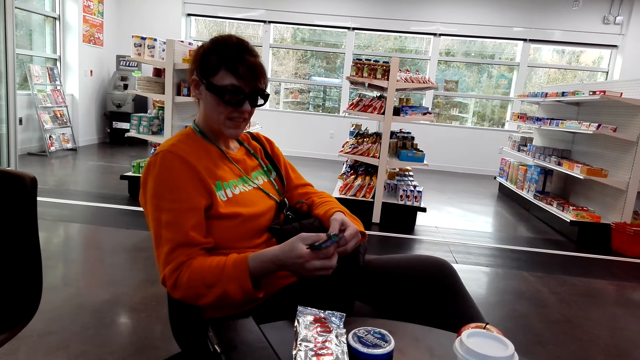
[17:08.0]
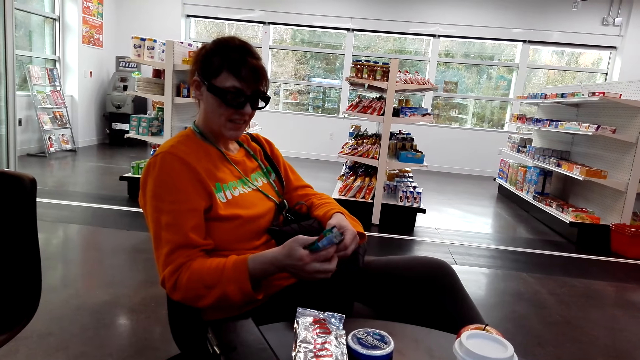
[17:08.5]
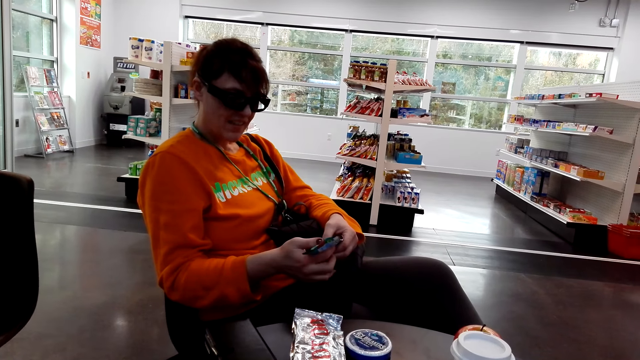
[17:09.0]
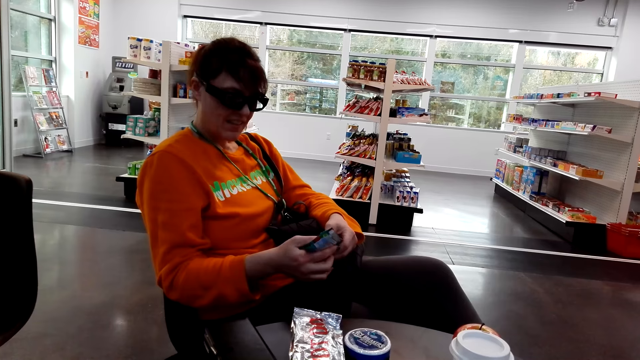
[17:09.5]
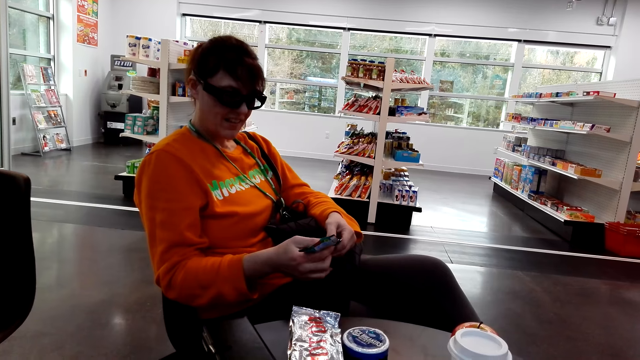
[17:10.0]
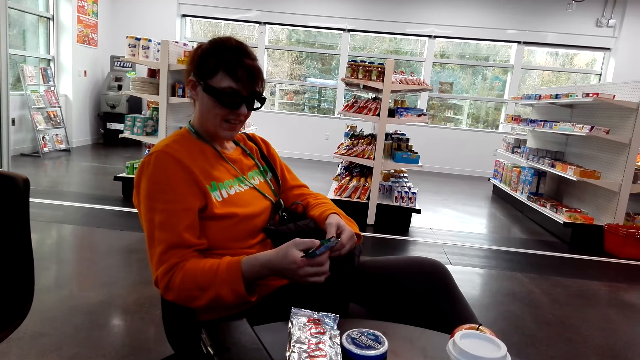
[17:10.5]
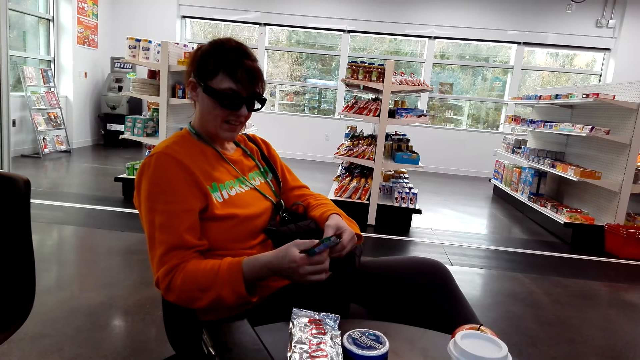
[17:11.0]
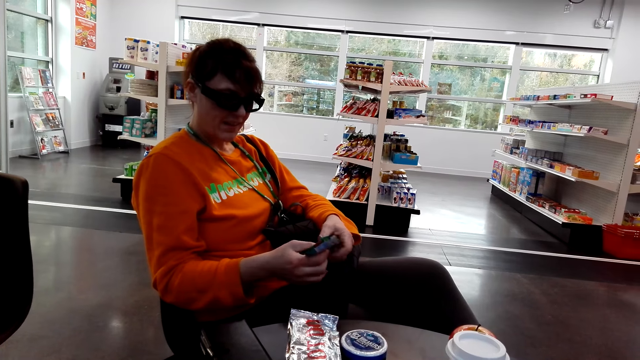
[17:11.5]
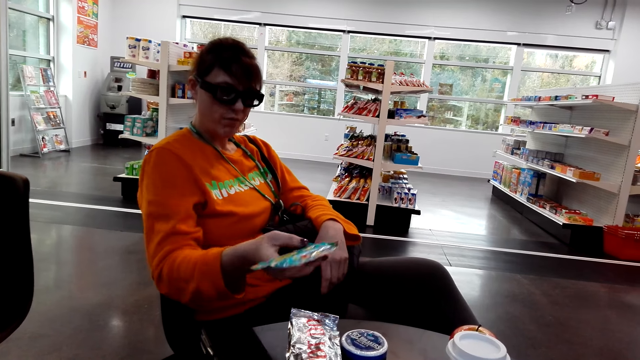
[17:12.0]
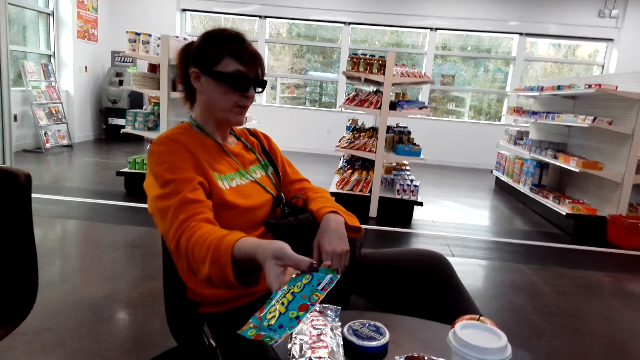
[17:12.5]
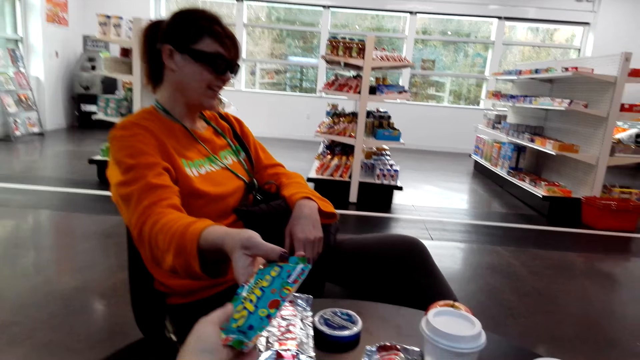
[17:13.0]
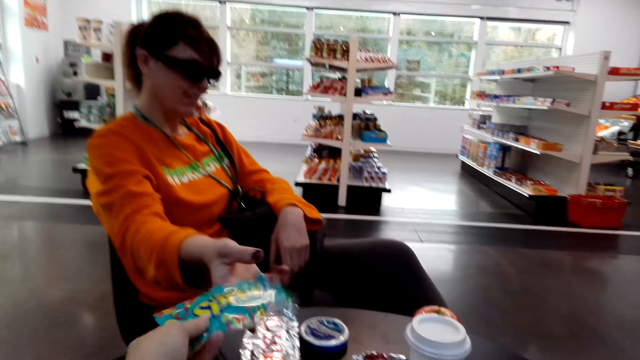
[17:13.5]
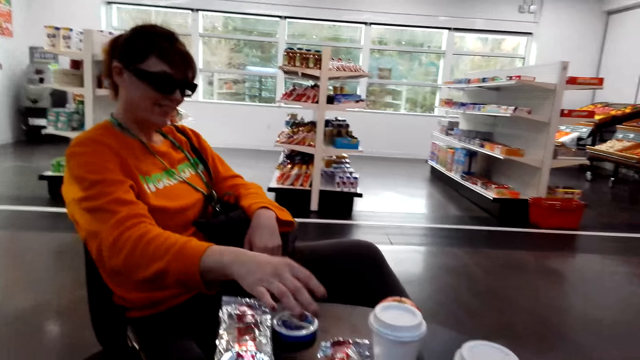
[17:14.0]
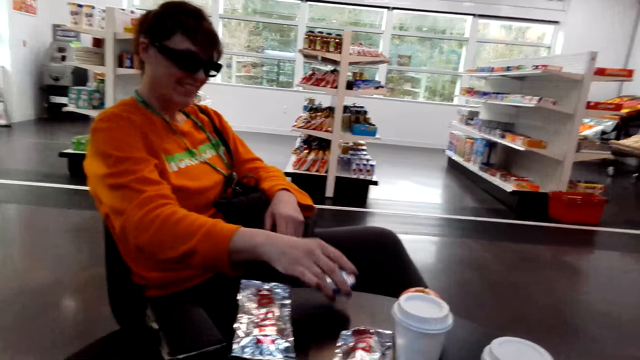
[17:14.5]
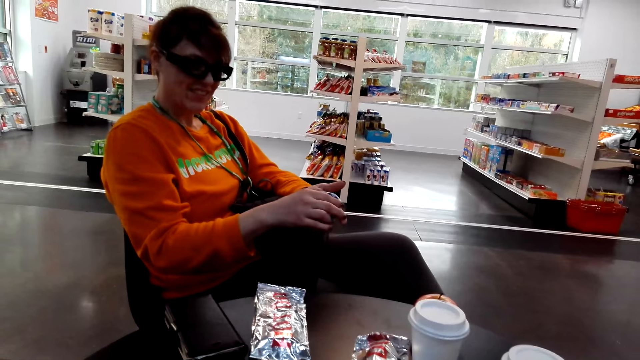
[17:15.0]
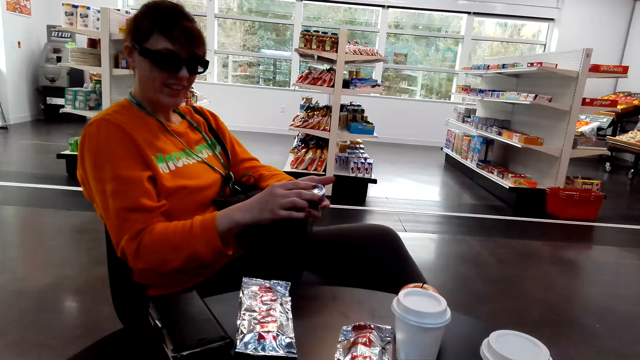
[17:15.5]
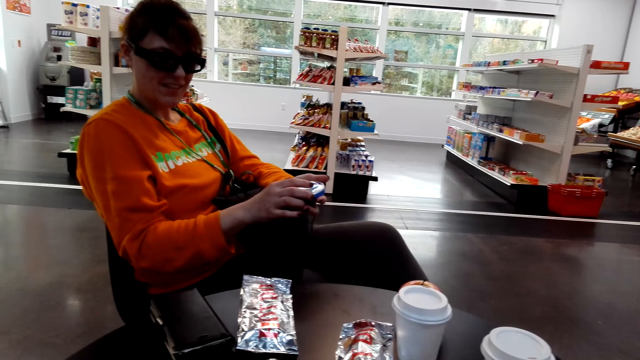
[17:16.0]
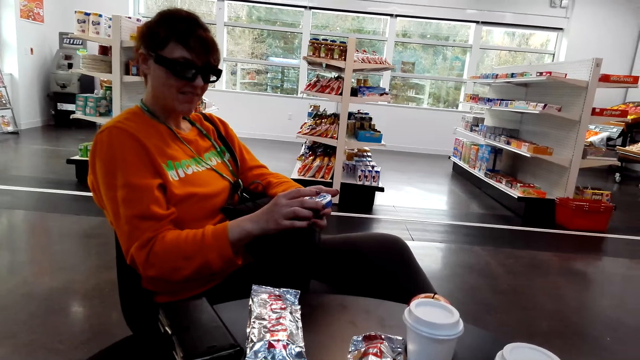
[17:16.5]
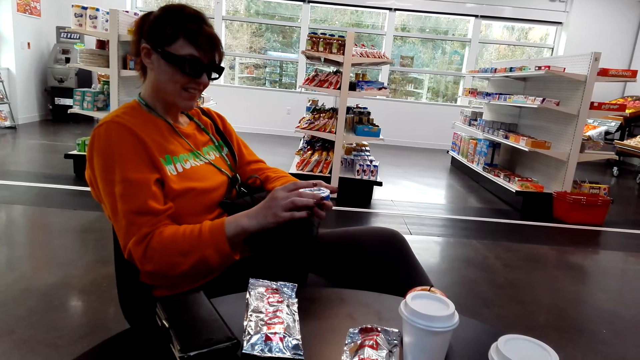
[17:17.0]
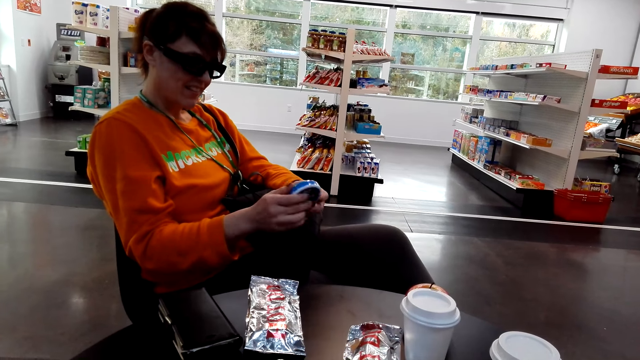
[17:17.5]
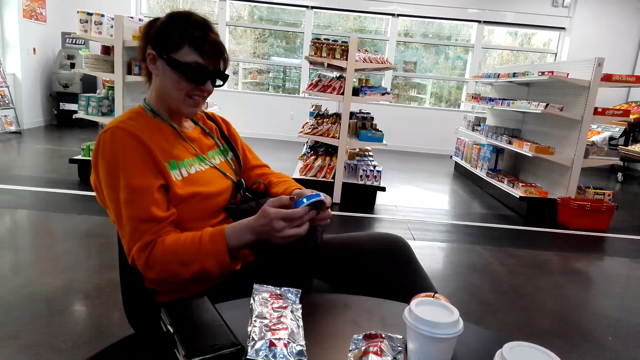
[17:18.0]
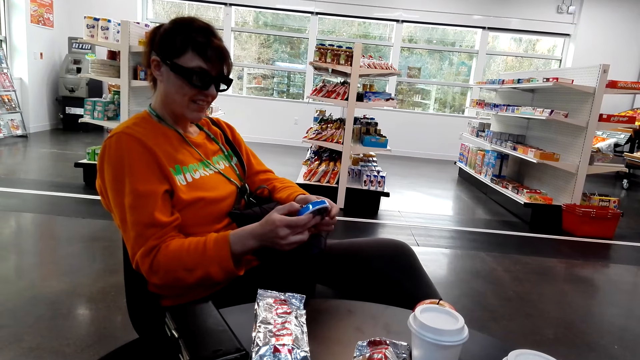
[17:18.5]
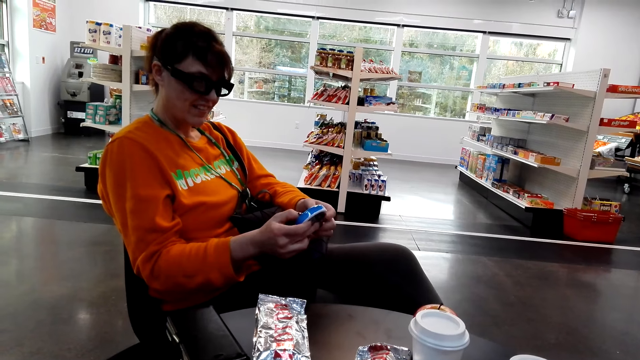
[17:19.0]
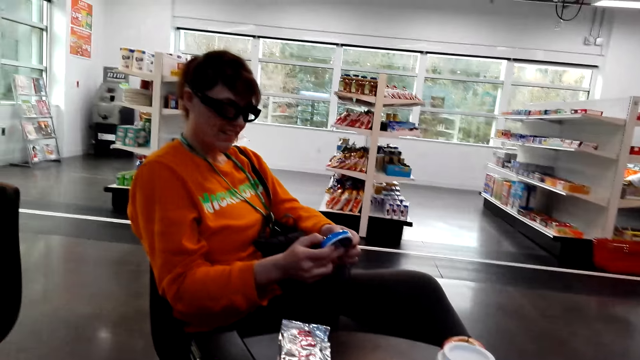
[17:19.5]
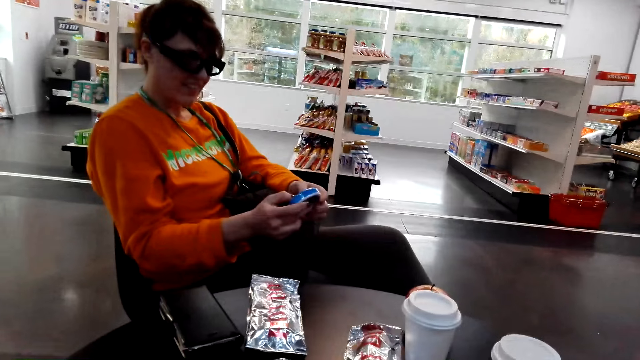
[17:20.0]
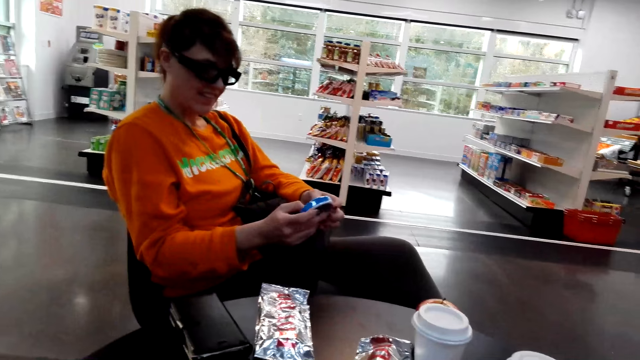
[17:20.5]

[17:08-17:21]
A woman gives the packet to a person. The camera wearer takes the packet. The woman takes the can from the table and turns the can.

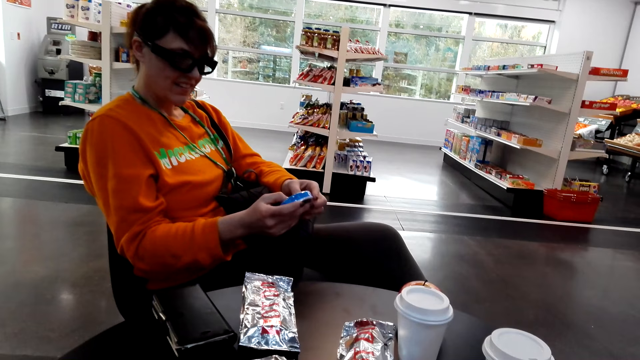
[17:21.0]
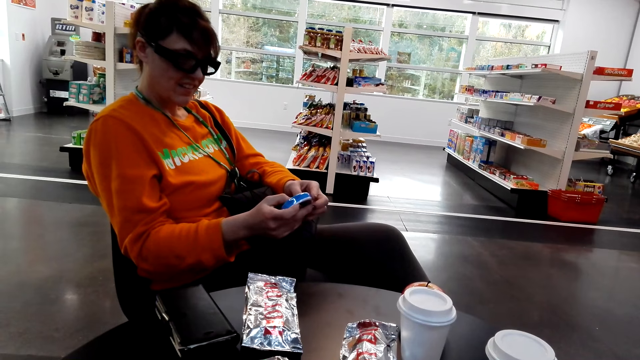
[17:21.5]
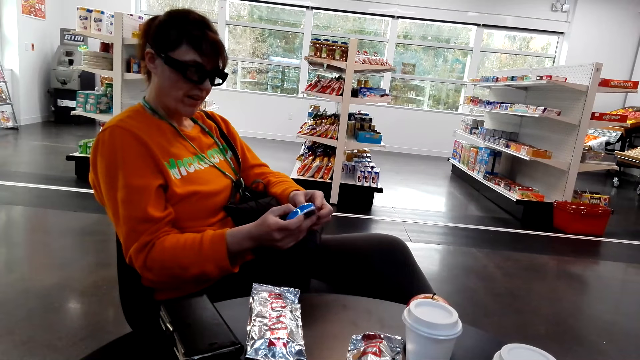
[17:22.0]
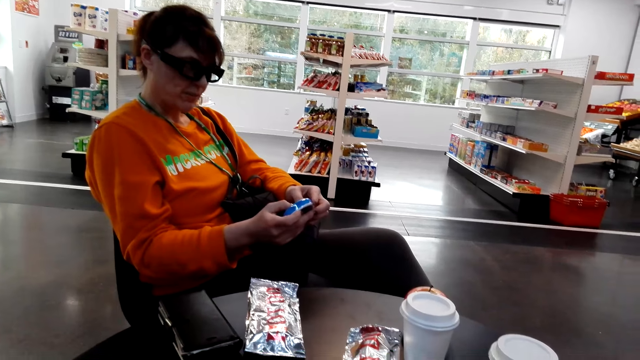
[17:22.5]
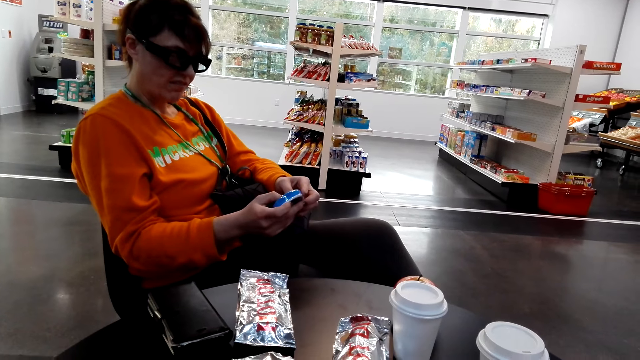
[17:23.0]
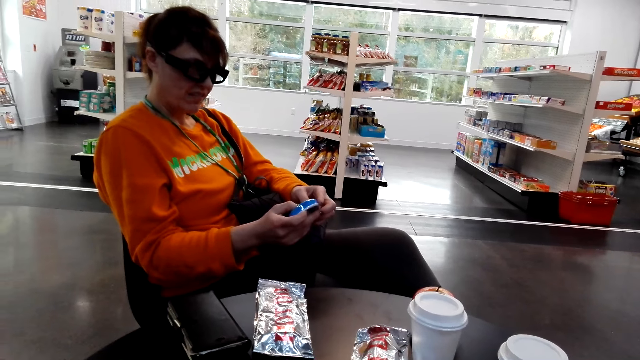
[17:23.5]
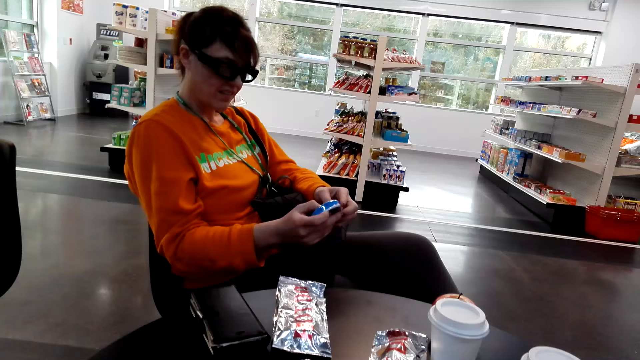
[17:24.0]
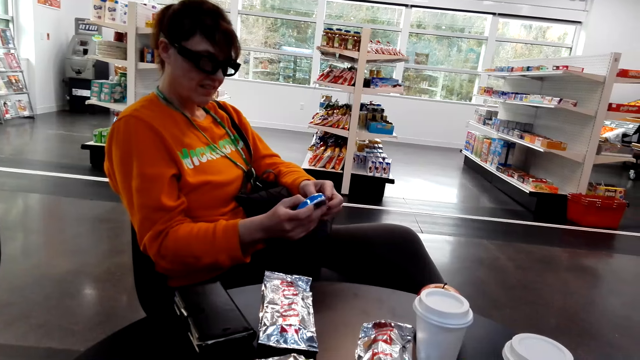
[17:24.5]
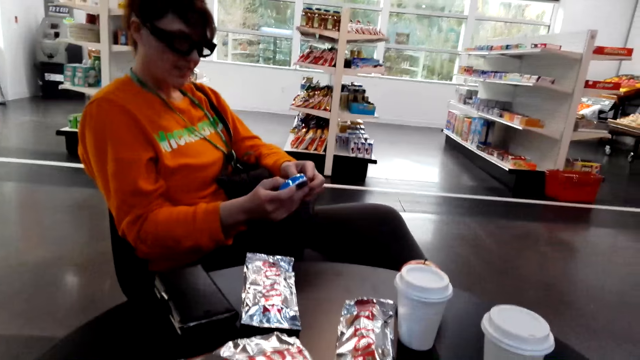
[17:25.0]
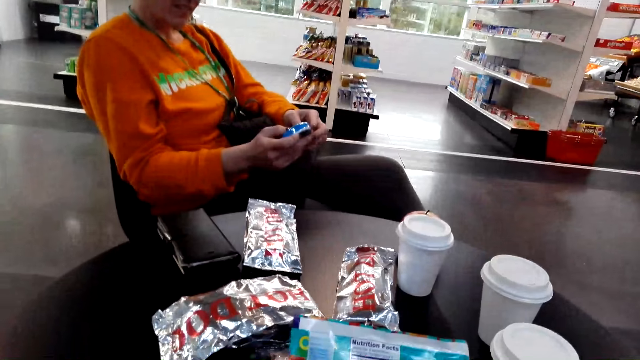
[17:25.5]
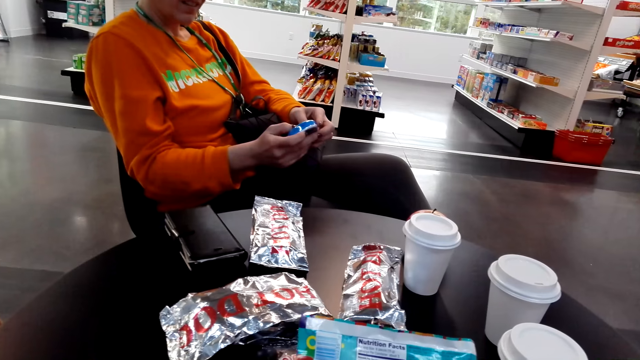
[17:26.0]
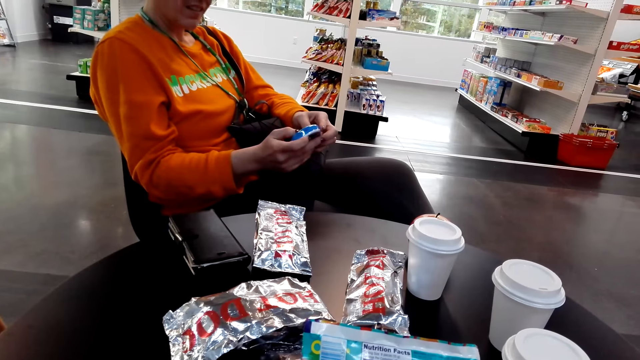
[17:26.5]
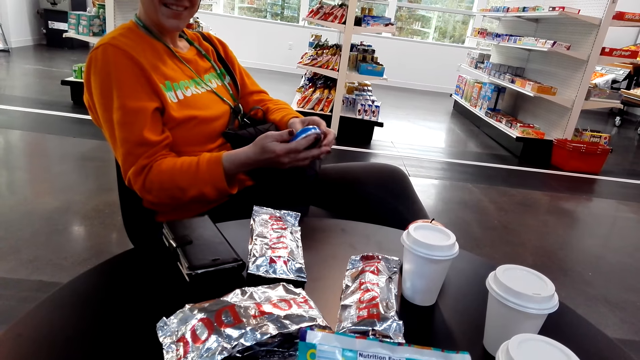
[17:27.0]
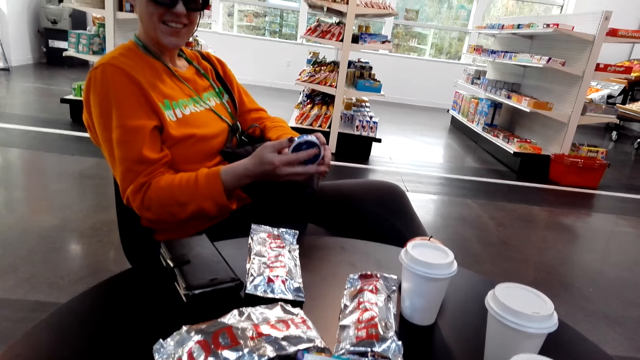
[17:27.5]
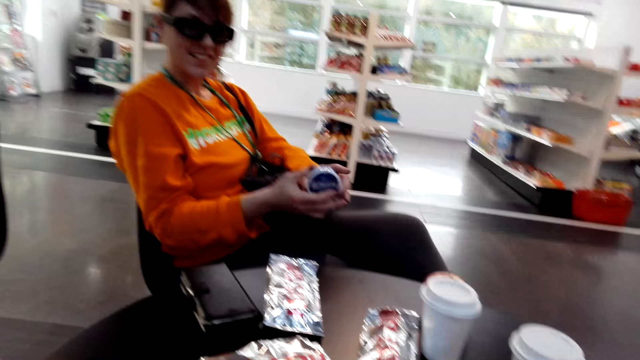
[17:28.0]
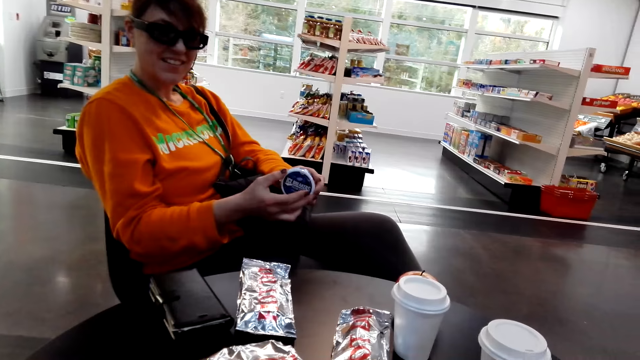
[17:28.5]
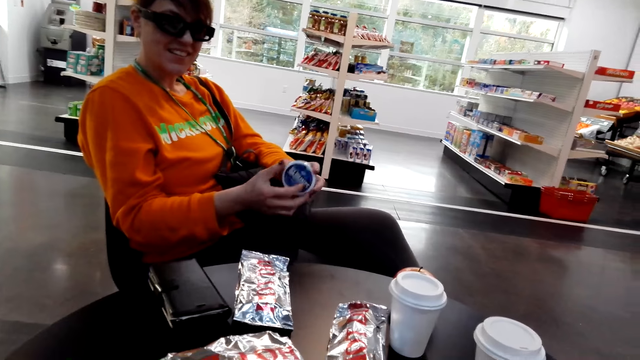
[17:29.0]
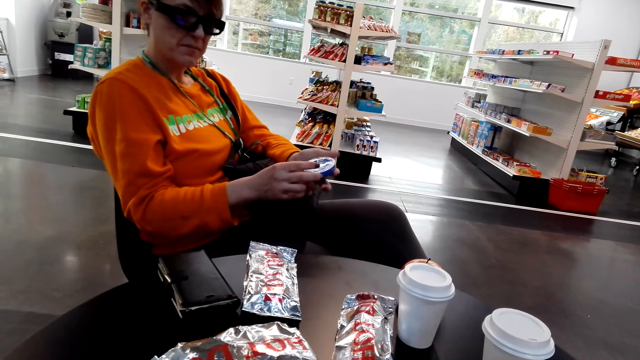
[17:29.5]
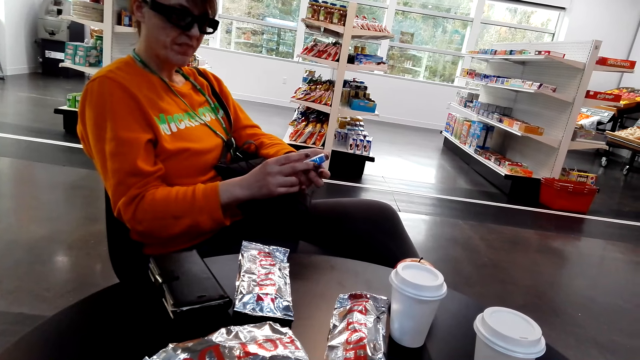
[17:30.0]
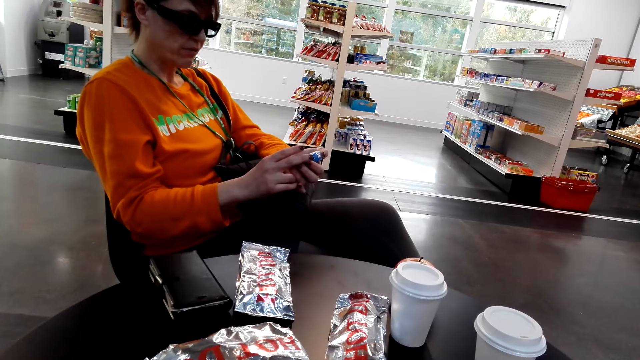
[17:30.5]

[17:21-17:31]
The camera wearer converses. A woman looks at a person.
